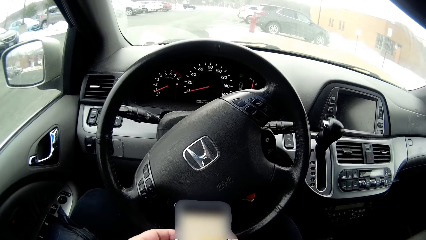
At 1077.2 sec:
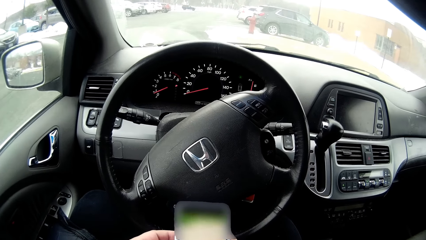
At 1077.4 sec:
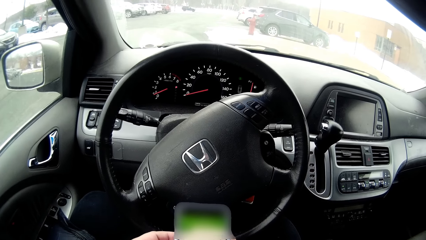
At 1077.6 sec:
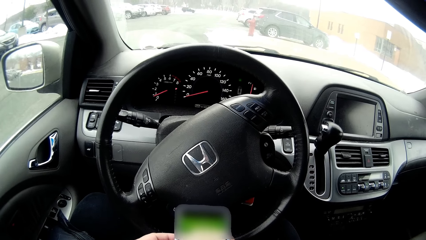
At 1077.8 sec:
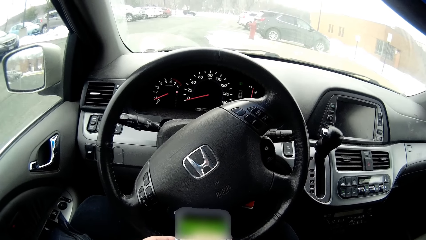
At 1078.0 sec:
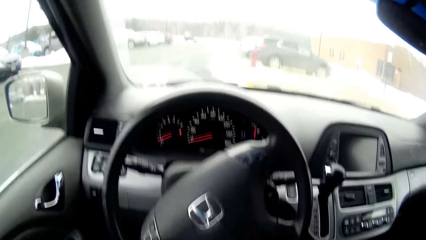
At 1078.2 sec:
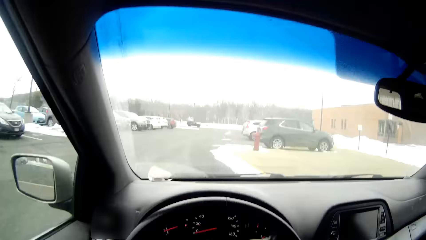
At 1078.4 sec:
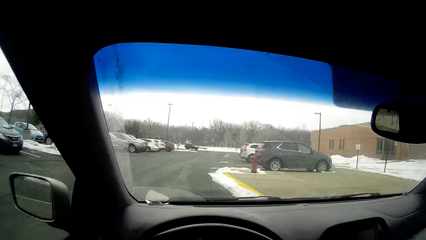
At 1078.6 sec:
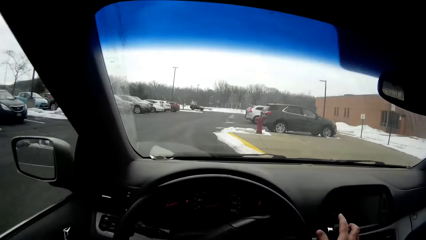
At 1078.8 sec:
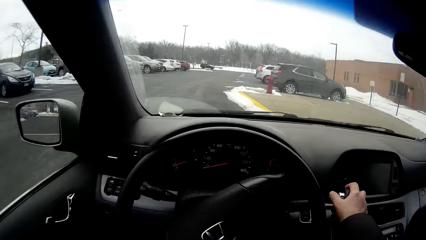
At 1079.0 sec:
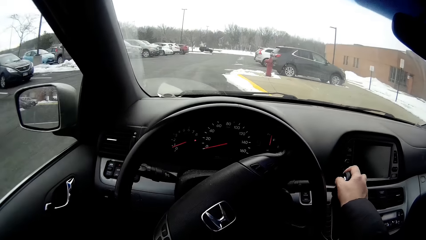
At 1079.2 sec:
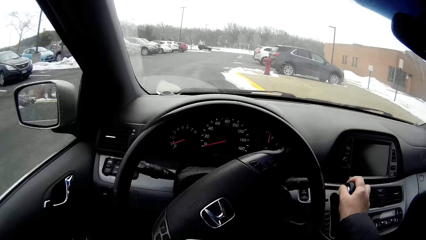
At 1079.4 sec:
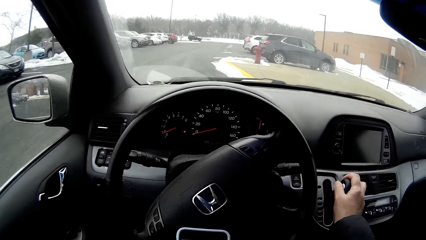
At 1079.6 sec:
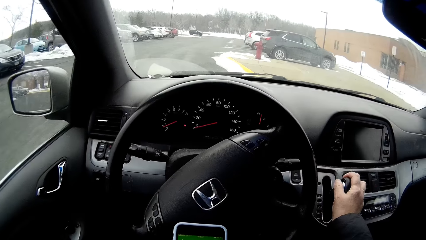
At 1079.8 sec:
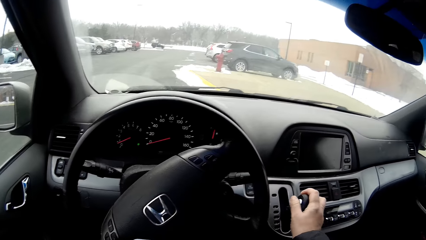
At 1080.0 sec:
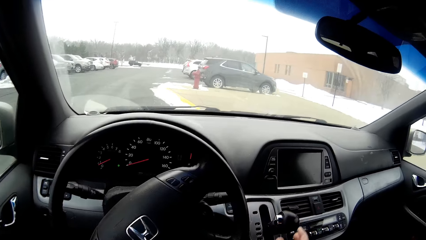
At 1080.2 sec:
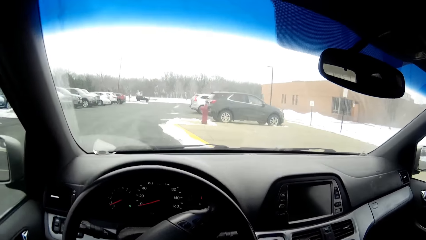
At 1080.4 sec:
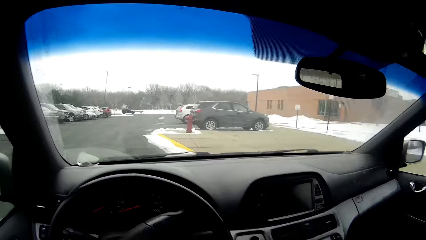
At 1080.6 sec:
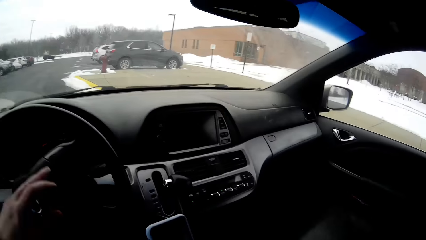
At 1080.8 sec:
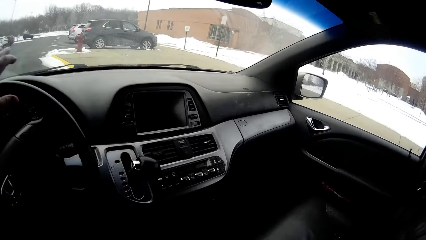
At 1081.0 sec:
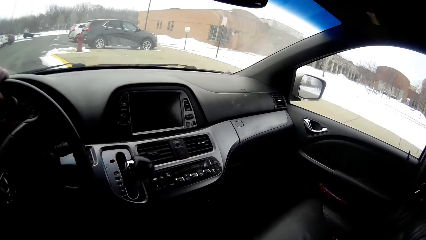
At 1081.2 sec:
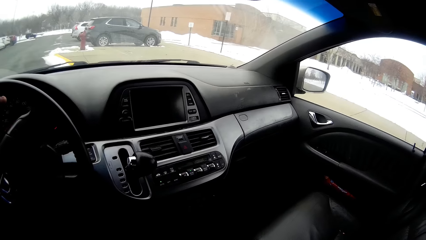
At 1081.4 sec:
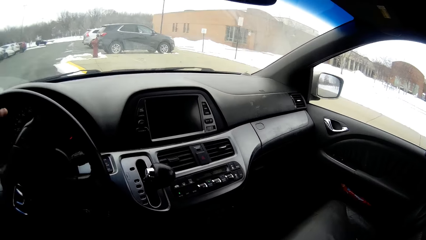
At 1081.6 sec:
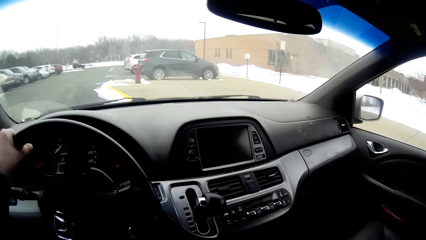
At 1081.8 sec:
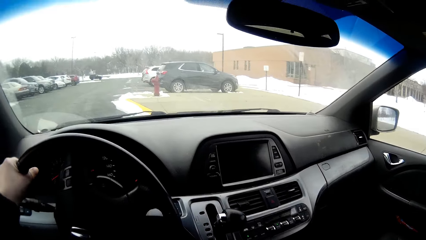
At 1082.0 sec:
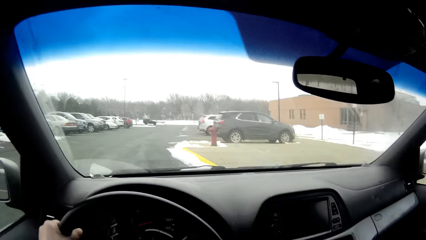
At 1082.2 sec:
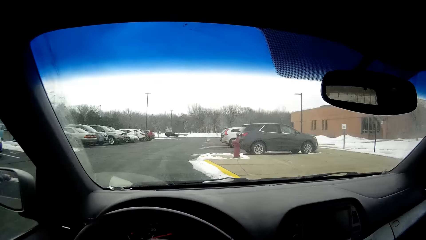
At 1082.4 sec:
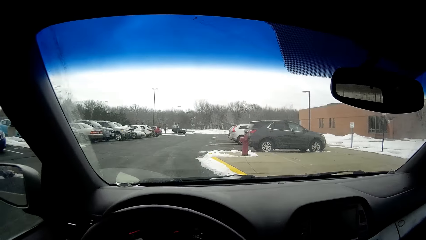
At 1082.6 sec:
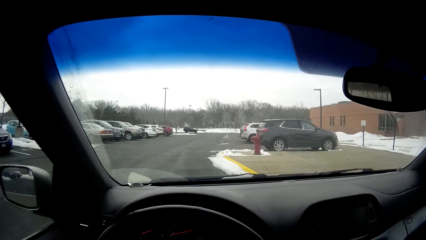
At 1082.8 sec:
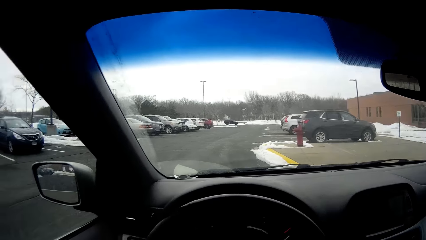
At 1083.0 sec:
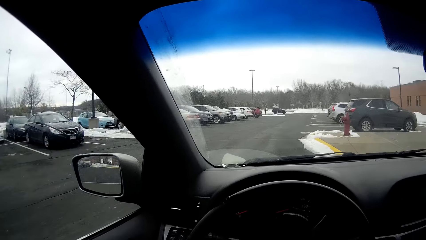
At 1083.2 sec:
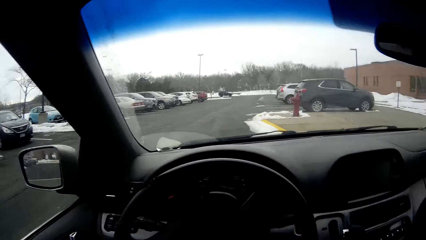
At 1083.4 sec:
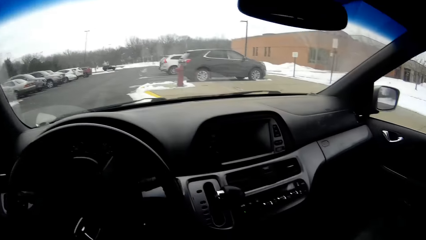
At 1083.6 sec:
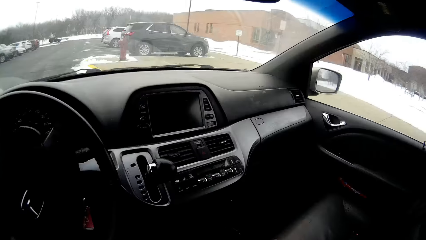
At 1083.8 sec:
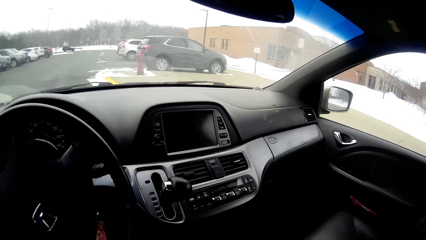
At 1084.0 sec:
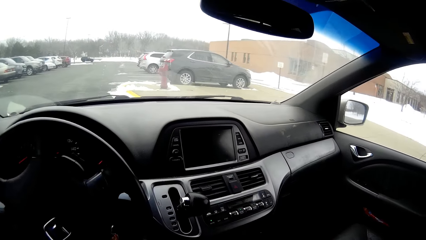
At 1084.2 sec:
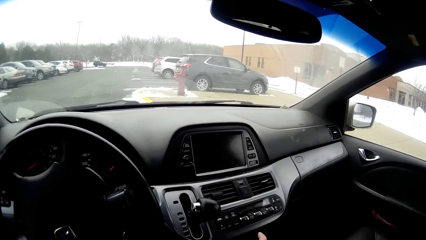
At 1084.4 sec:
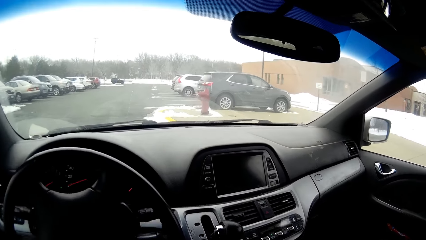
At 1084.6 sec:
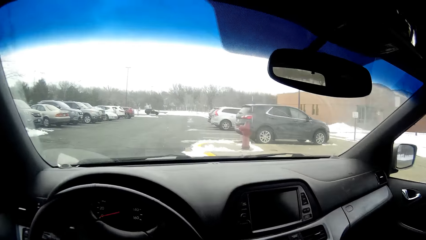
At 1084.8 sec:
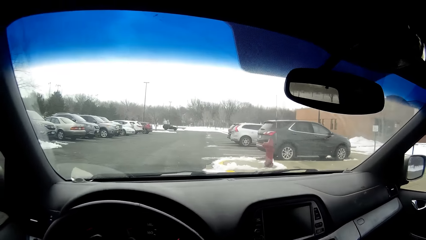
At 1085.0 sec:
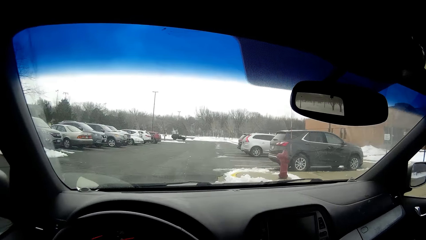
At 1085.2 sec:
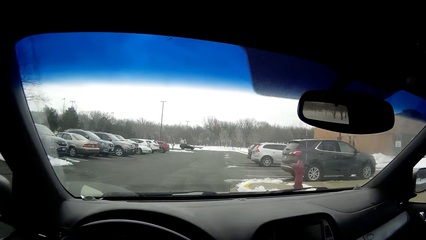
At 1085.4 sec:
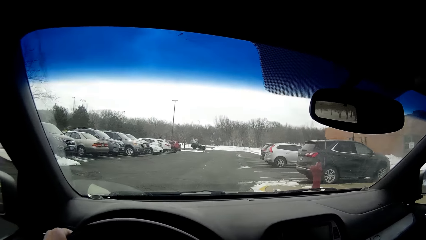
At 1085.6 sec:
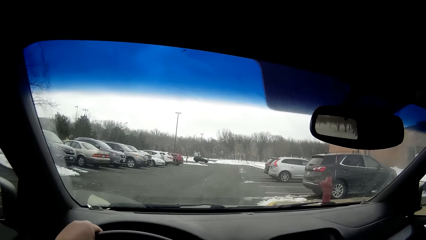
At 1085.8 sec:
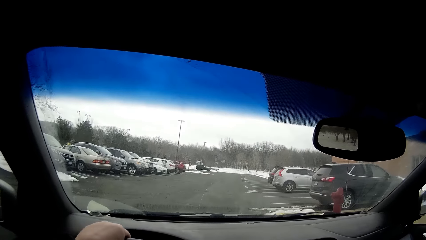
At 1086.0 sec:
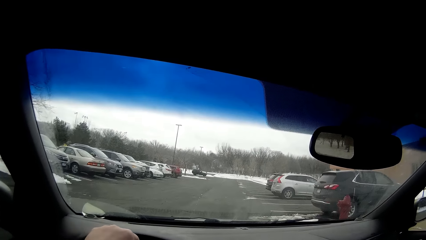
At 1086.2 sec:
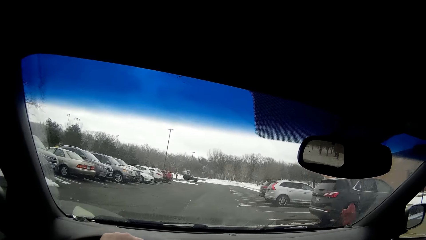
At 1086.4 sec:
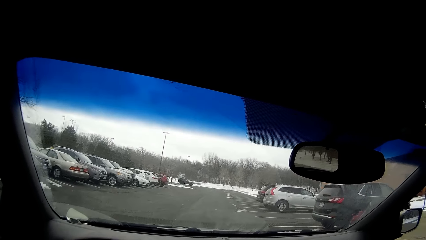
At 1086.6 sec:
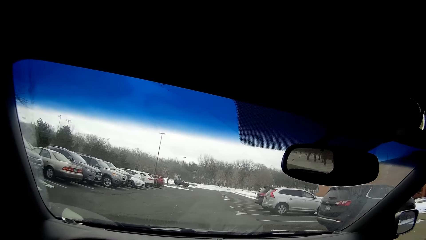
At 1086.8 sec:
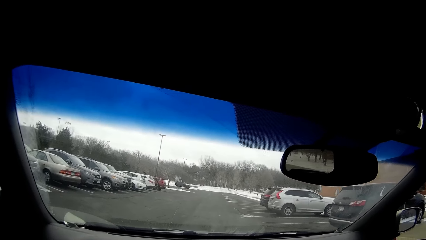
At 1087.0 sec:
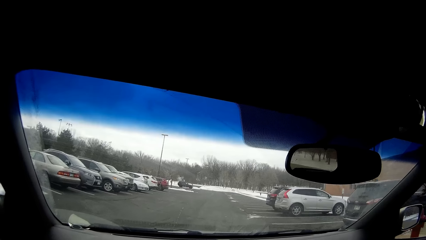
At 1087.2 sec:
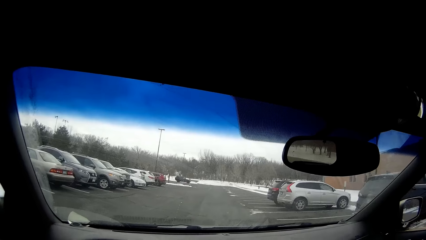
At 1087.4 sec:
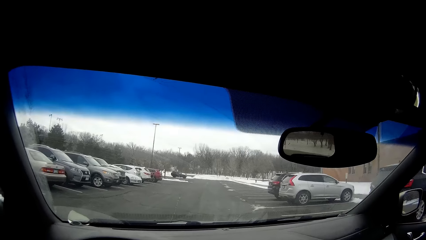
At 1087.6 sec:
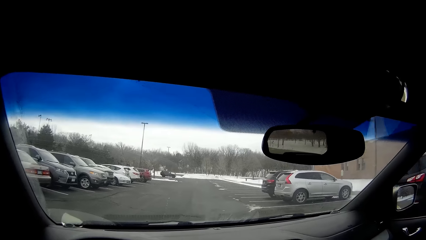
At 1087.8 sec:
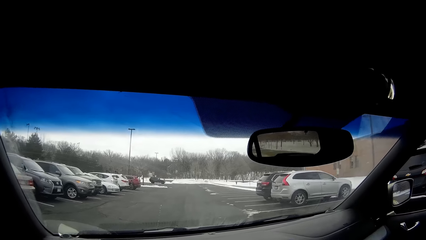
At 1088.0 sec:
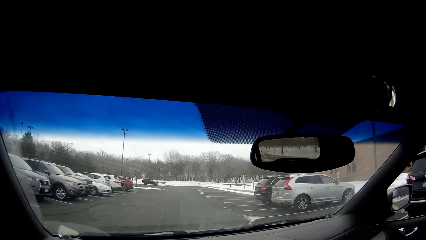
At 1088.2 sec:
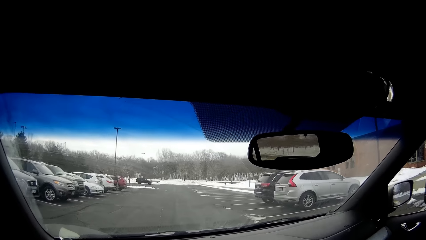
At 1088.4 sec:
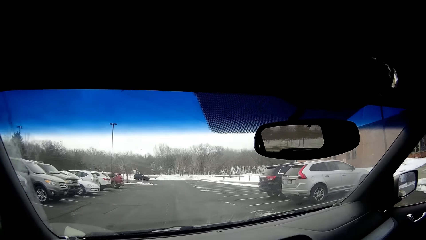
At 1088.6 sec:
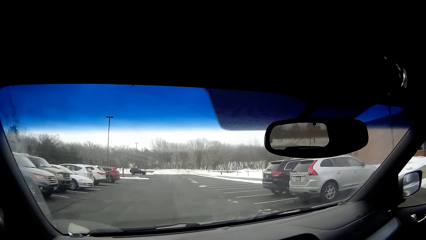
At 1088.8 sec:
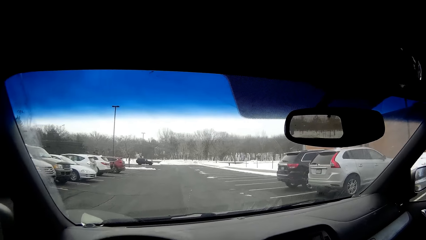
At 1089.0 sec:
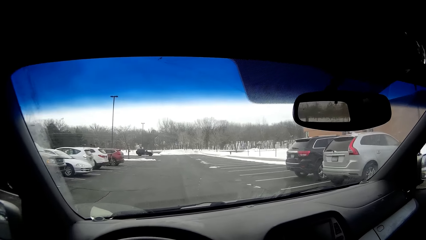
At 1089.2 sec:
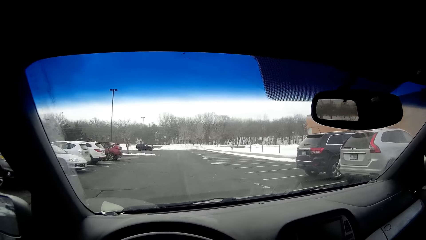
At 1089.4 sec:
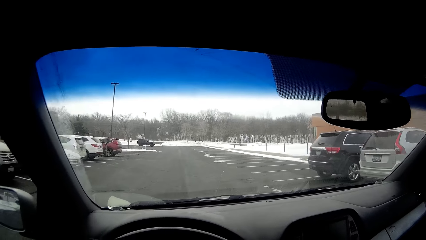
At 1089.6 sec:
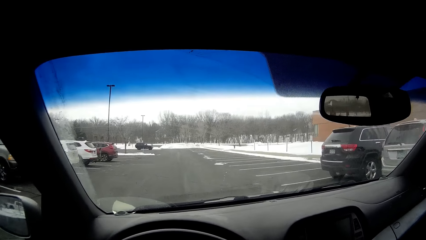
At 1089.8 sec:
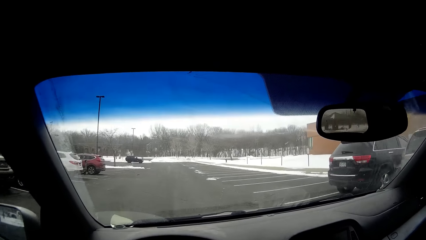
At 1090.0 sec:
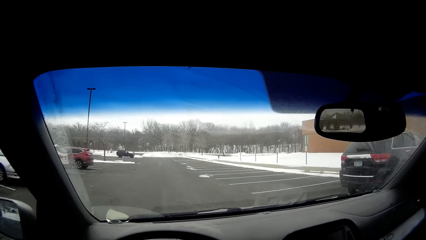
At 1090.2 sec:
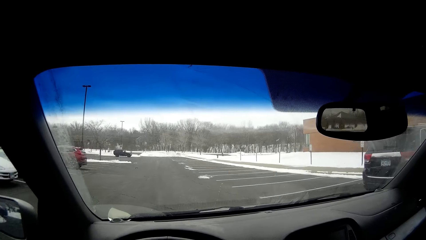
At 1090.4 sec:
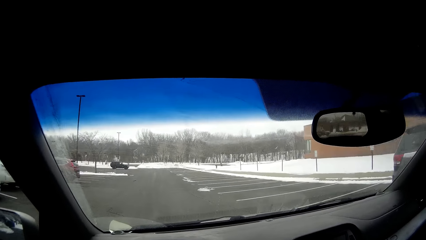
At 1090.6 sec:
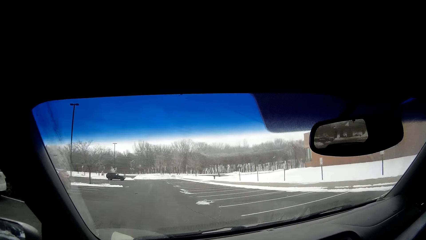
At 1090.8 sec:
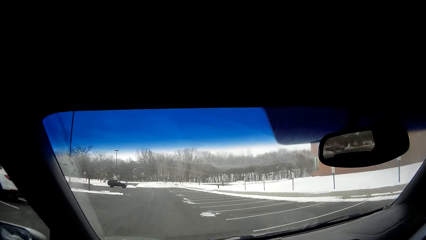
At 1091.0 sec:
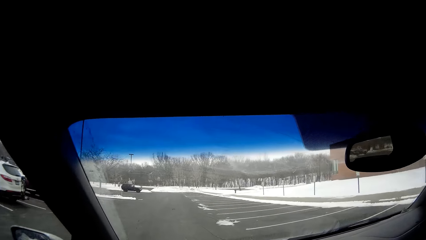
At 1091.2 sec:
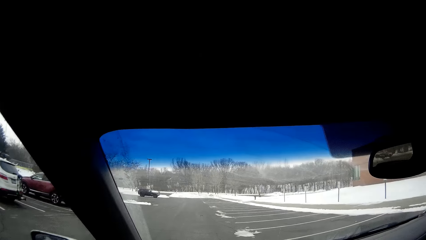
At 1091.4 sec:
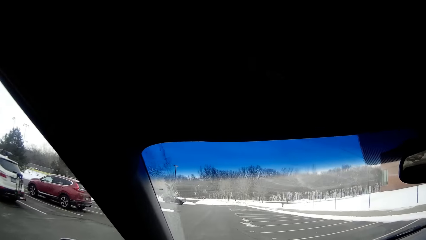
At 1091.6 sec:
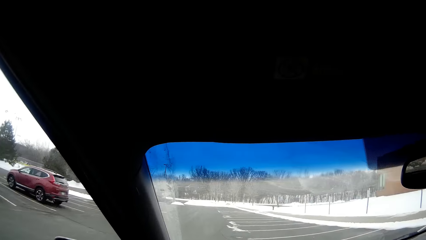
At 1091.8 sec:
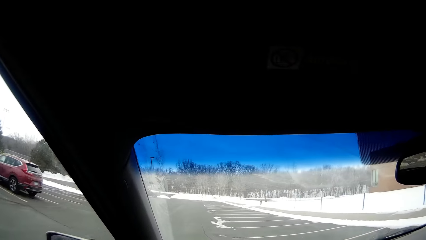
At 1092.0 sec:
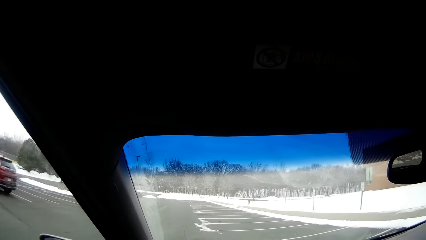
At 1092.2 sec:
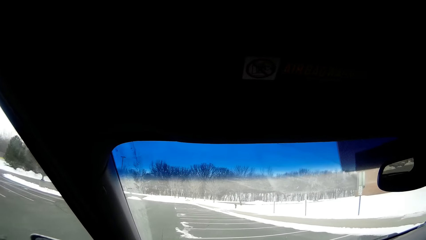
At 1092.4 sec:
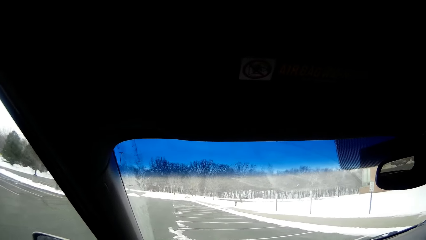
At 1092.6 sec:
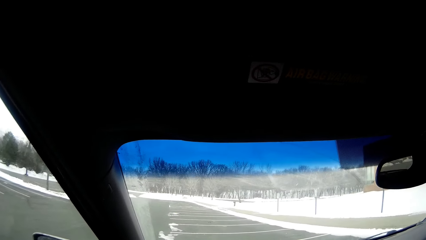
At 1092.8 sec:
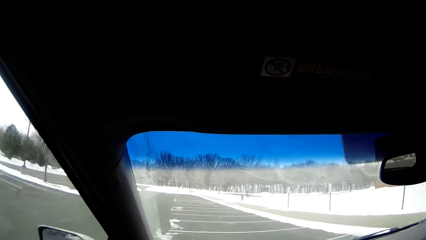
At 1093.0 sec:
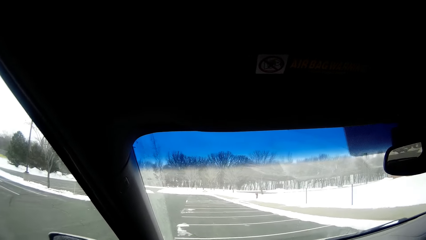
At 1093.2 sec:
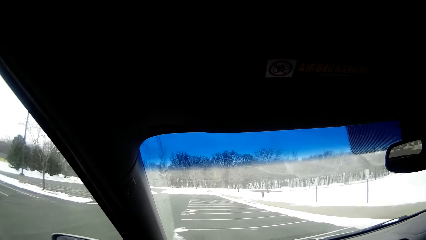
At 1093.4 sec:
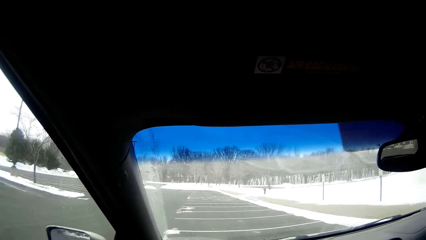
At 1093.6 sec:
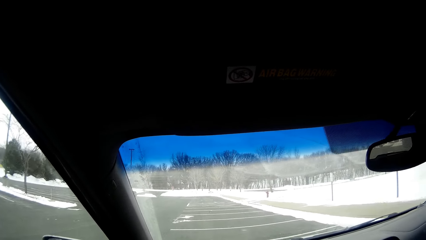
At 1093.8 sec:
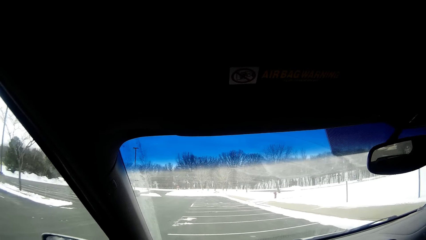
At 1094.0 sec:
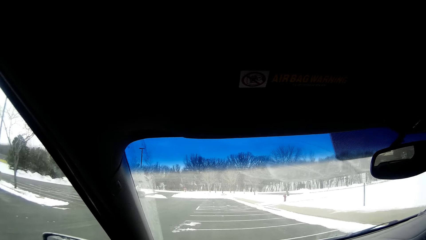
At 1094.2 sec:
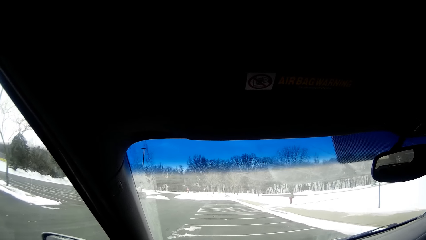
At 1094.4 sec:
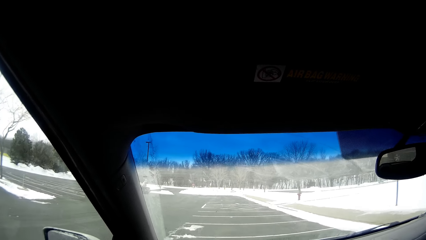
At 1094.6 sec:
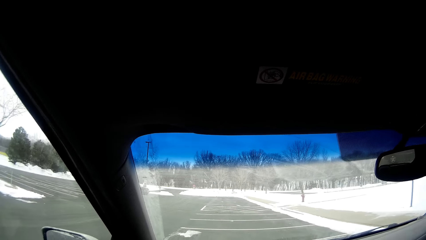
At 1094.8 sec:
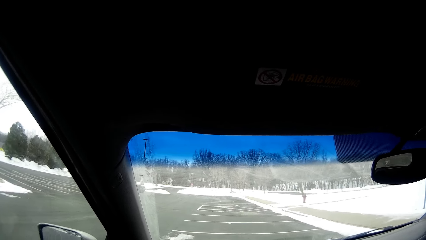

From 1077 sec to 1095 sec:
The camera wearer looks outside. They change gear. They drive on the road.
